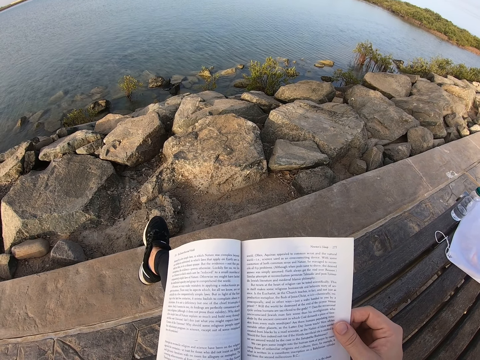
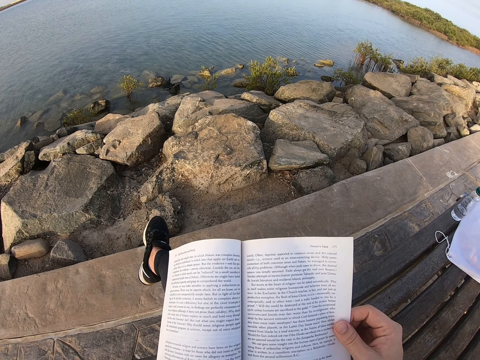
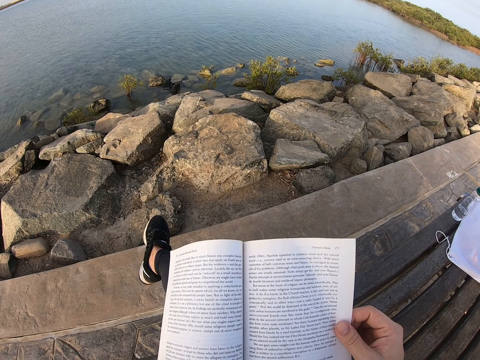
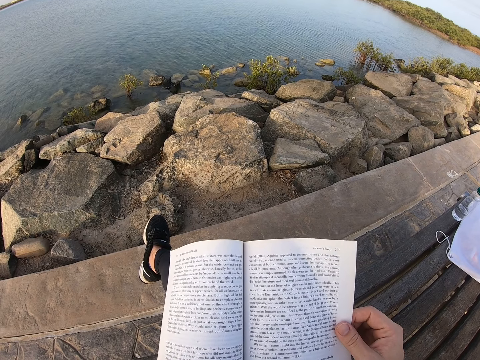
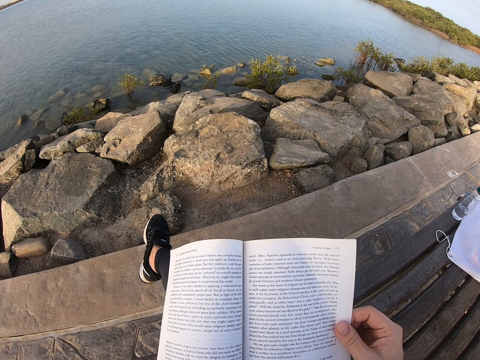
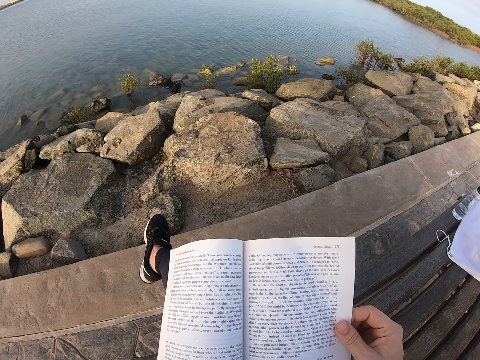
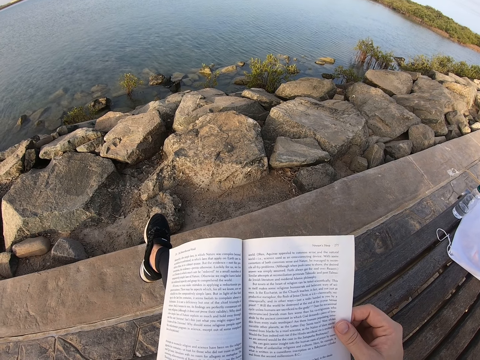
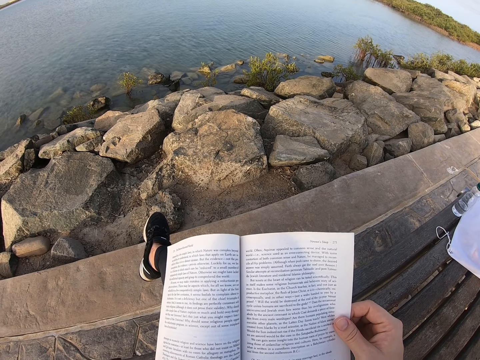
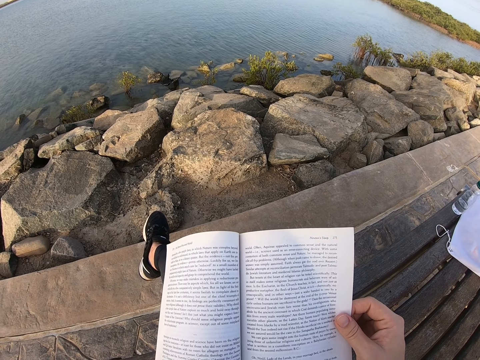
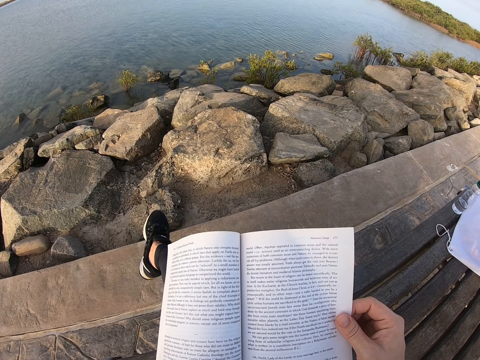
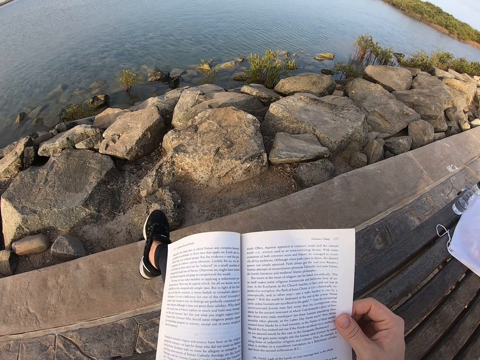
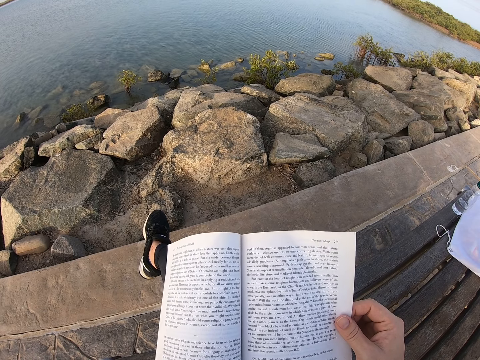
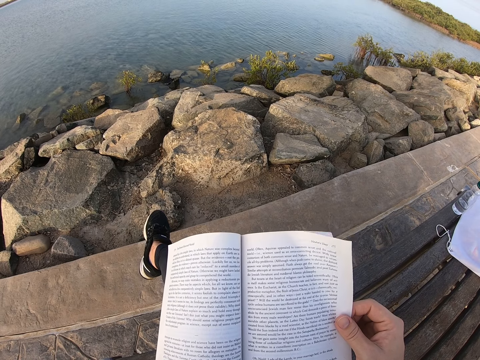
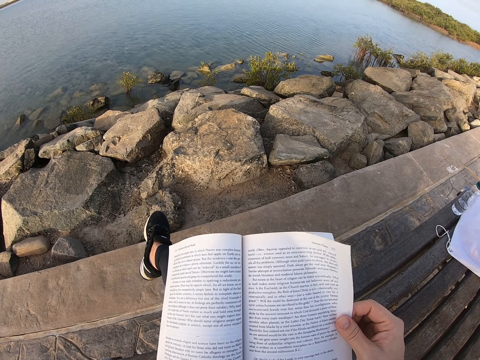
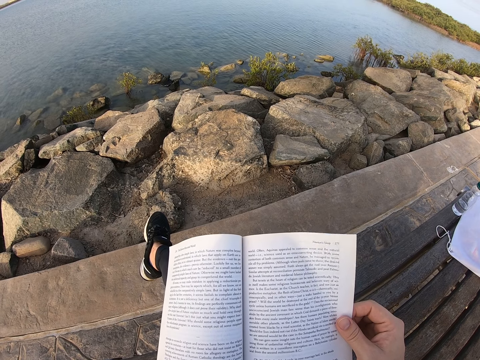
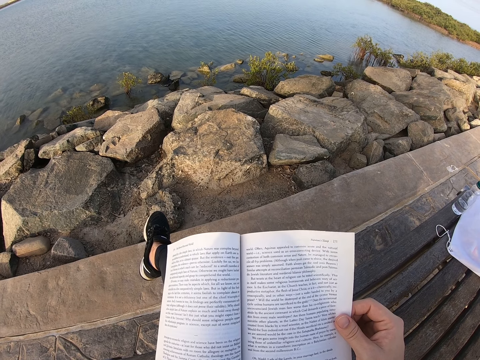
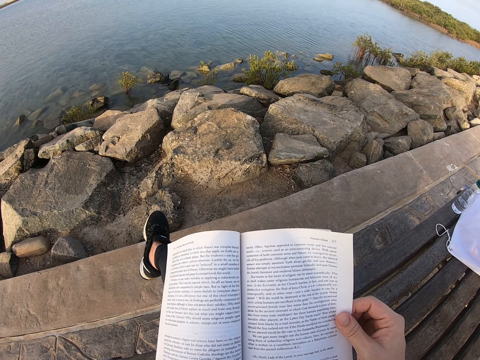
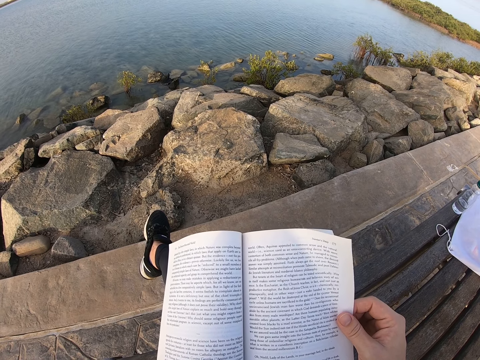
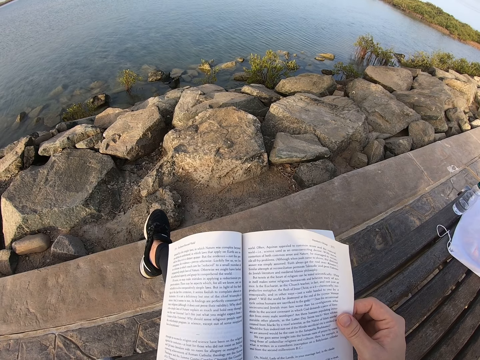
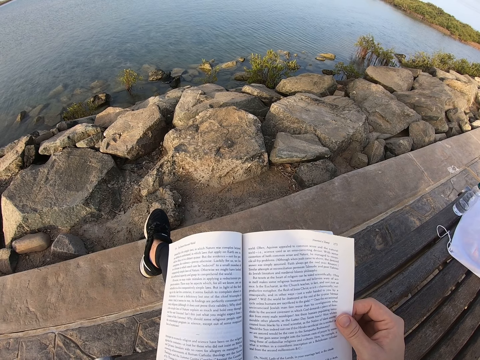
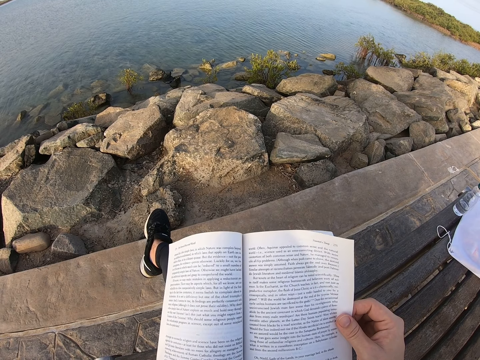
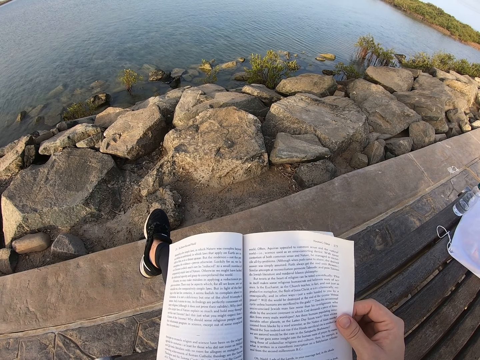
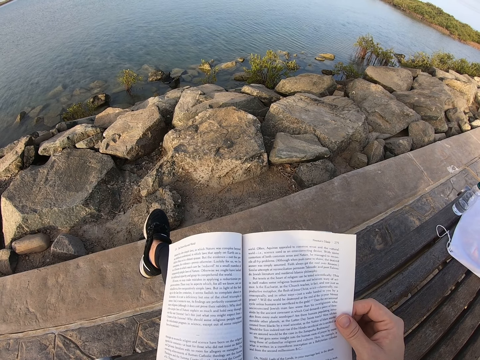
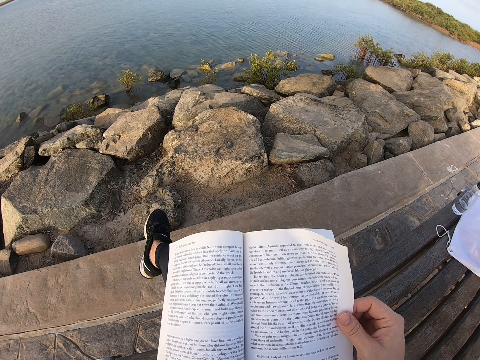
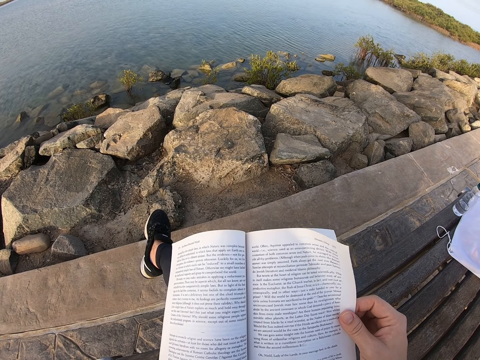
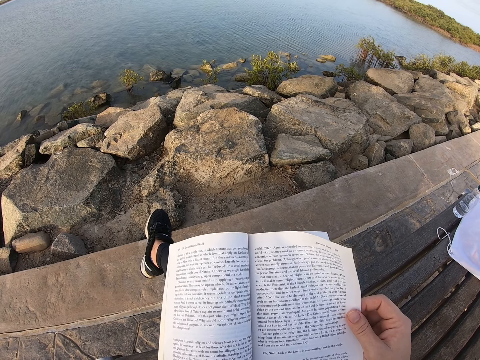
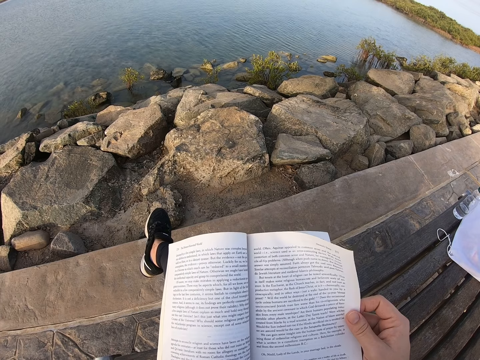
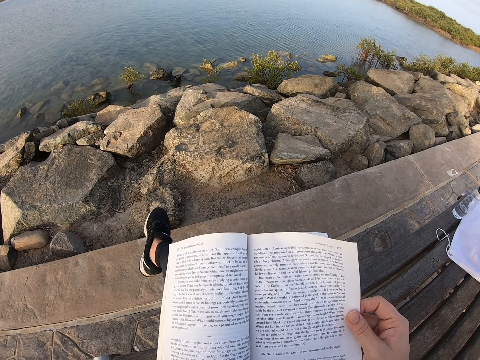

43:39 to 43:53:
The camera wearer reads a book.

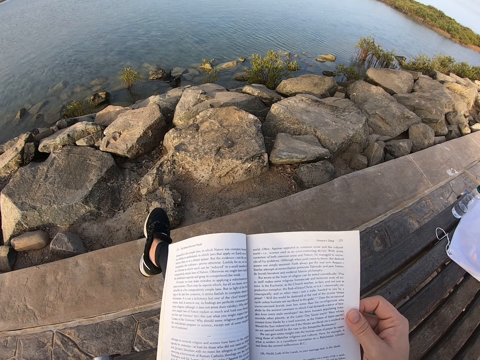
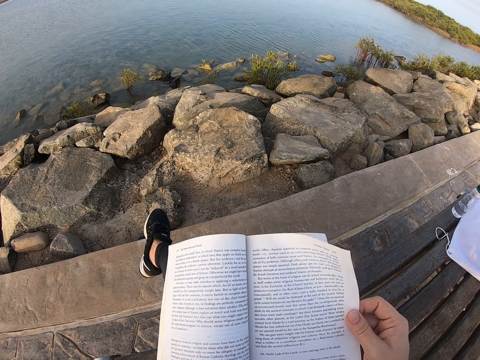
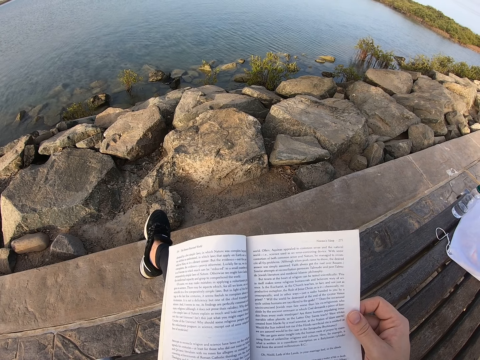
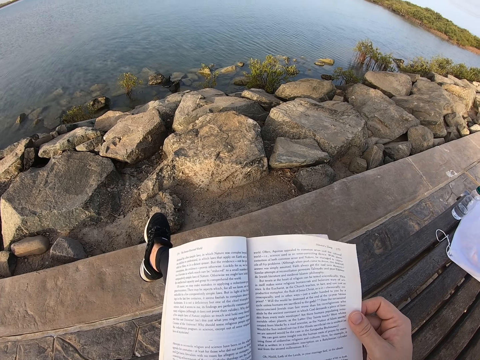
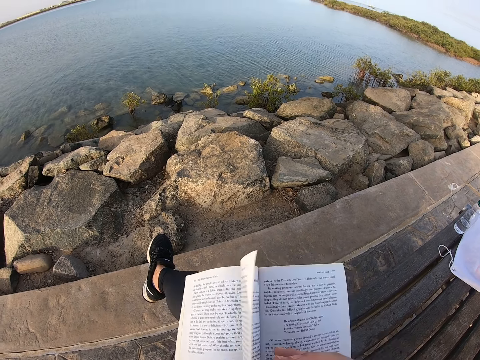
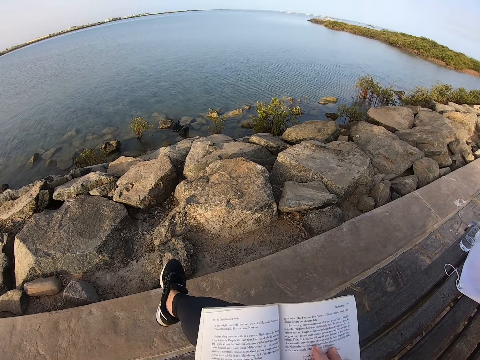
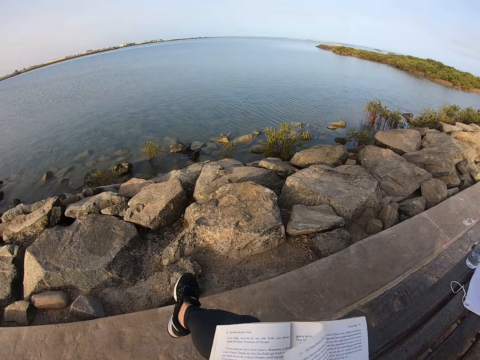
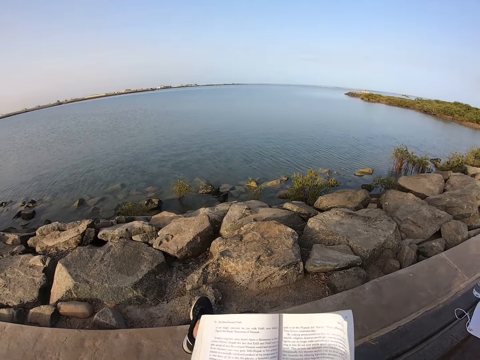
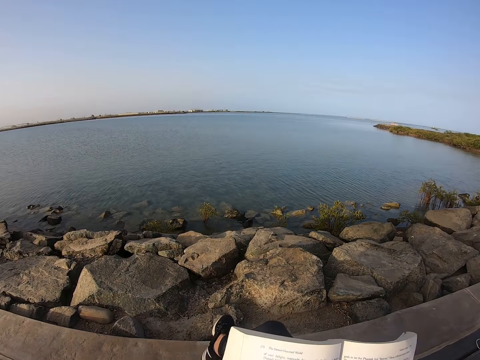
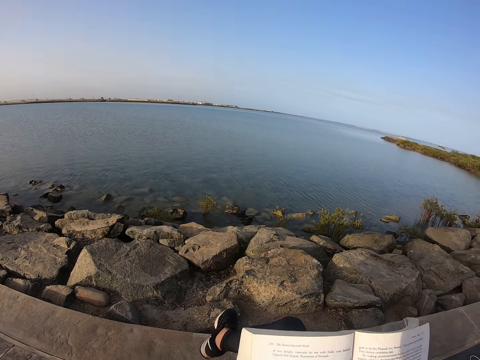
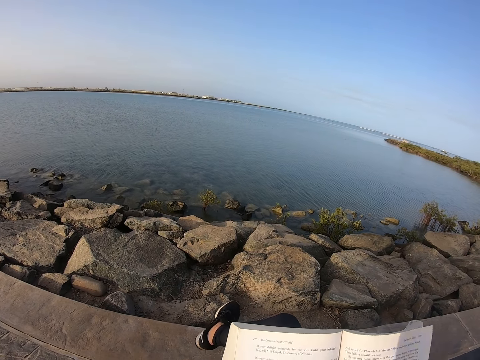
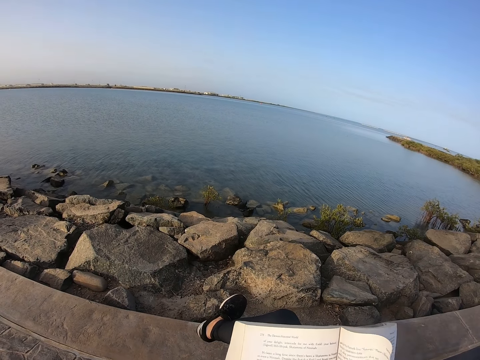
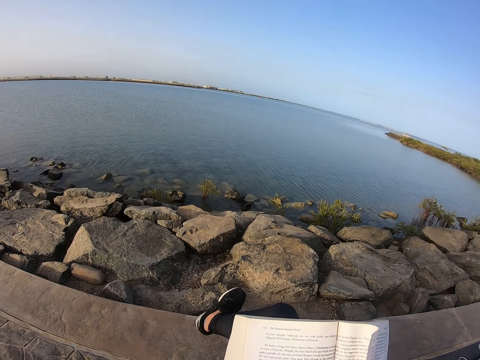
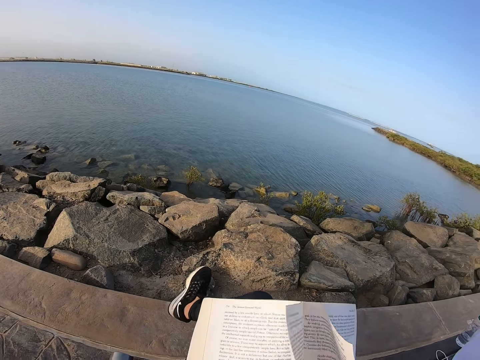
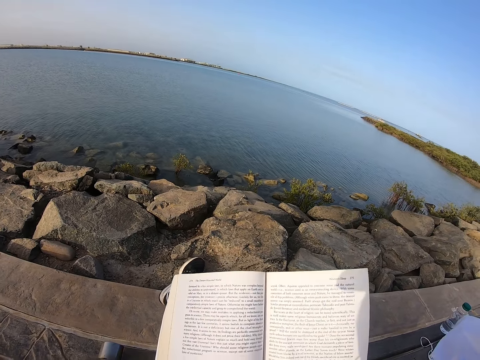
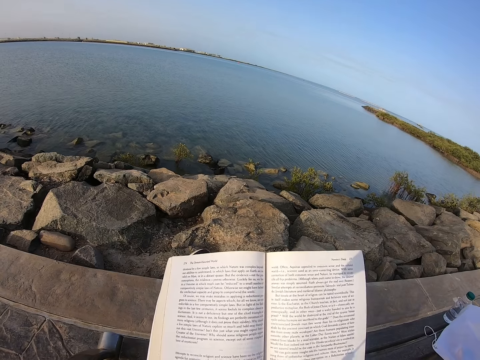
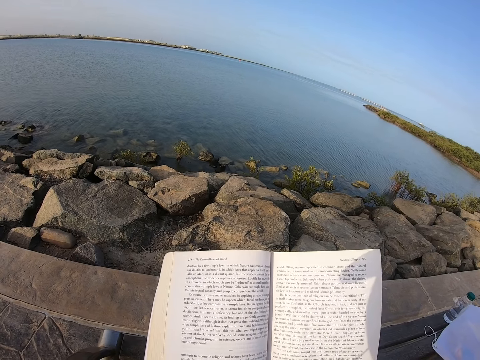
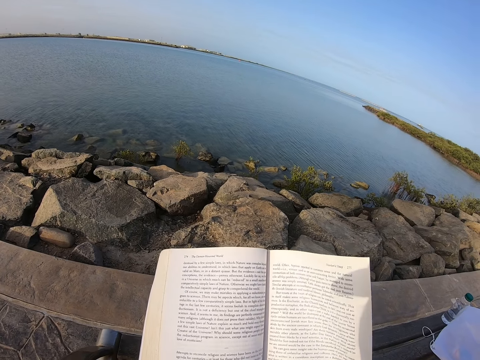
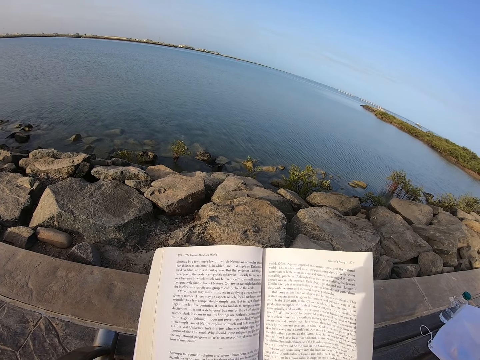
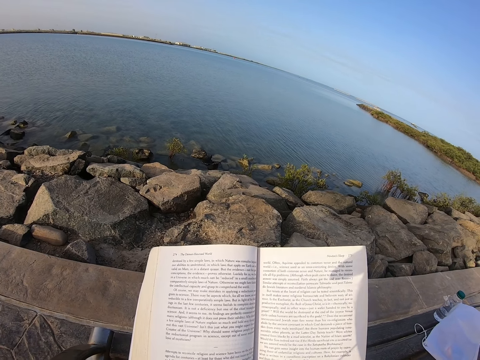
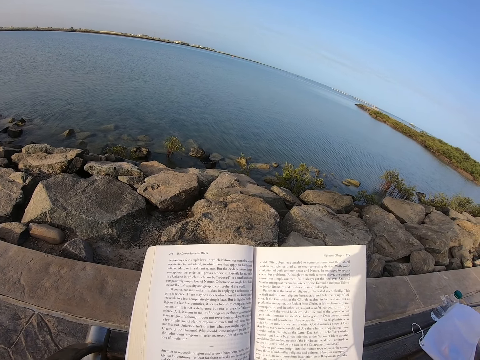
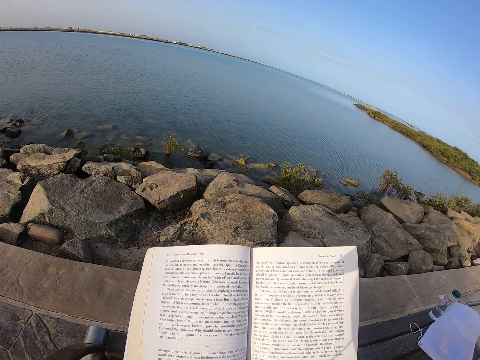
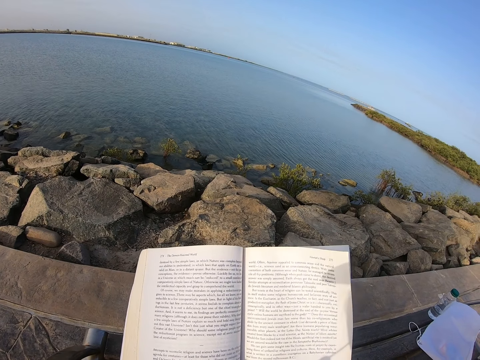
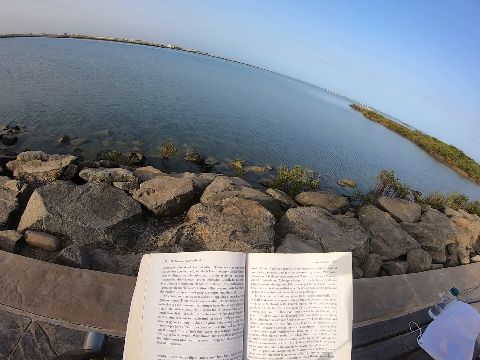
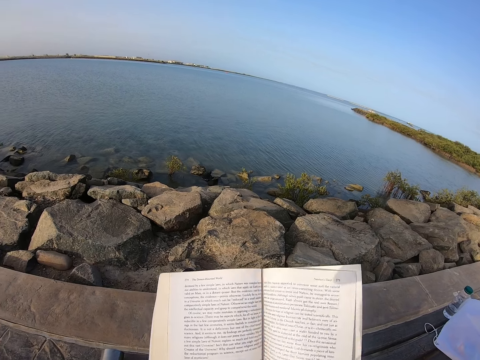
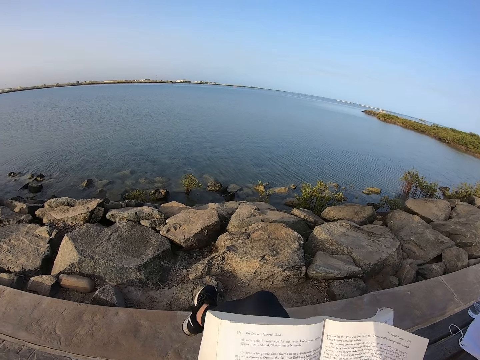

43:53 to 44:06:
The camera wearer flips a page on the book. They lean back. They move a foot. They read the book. They adjust the book.
